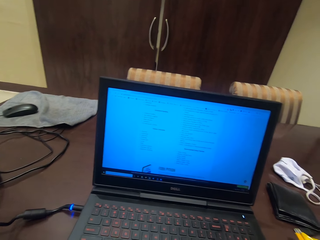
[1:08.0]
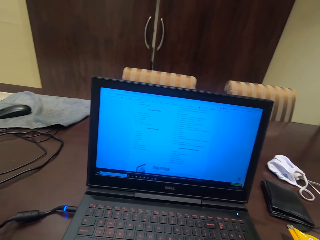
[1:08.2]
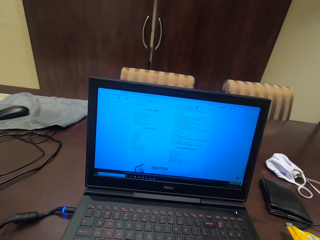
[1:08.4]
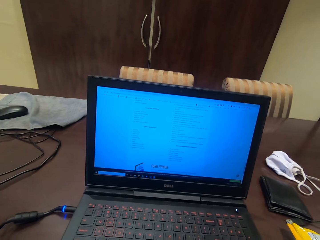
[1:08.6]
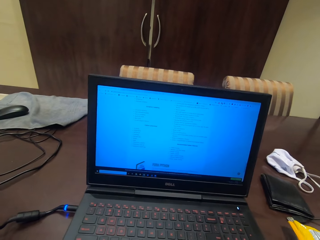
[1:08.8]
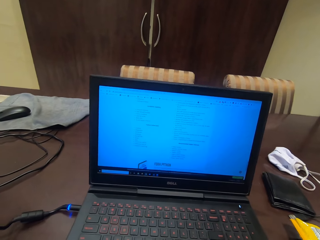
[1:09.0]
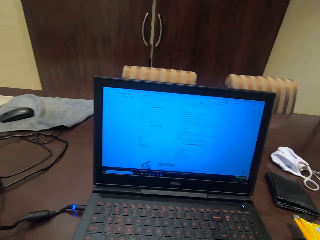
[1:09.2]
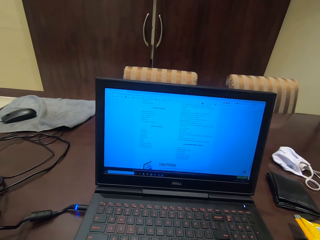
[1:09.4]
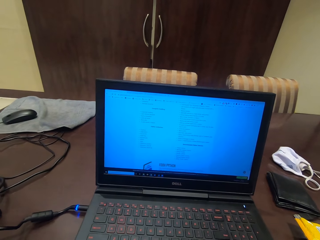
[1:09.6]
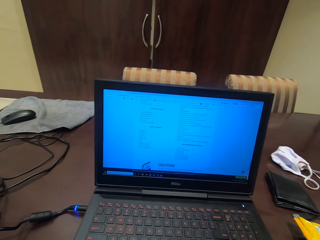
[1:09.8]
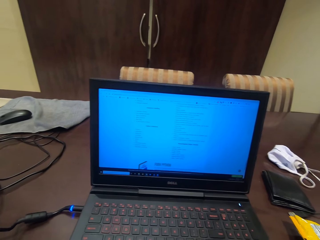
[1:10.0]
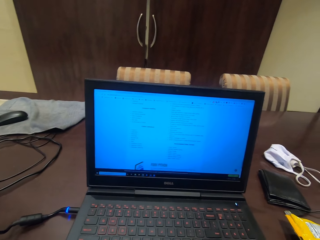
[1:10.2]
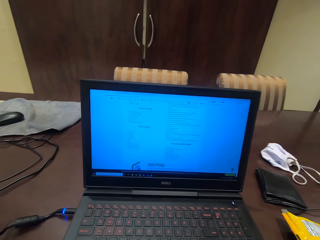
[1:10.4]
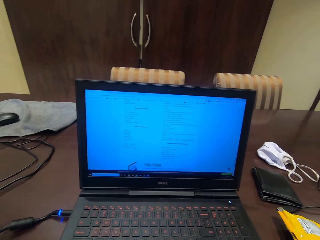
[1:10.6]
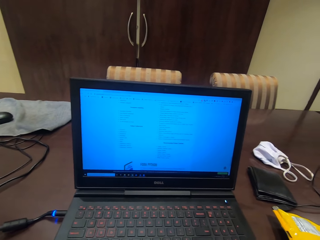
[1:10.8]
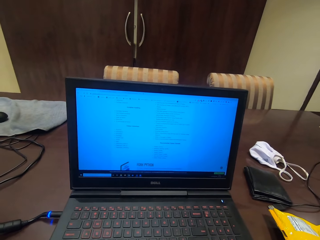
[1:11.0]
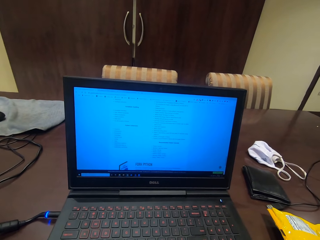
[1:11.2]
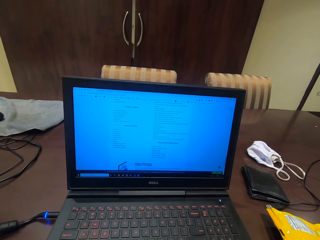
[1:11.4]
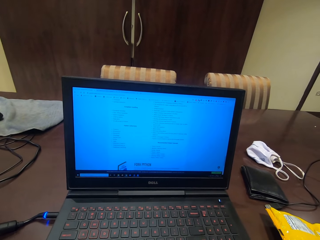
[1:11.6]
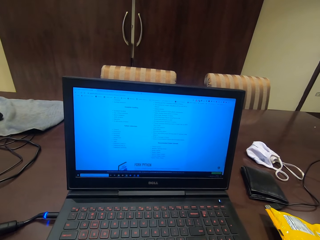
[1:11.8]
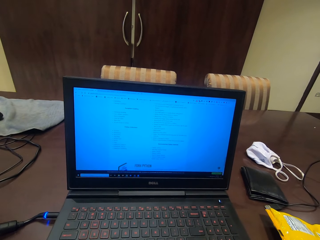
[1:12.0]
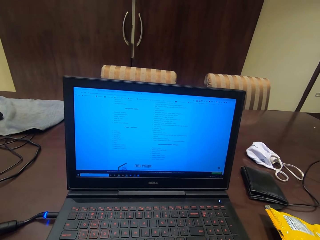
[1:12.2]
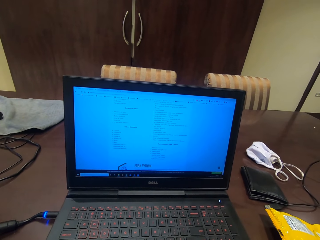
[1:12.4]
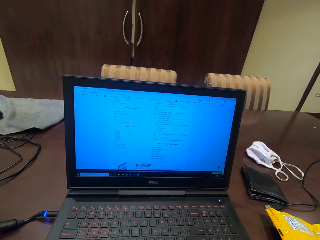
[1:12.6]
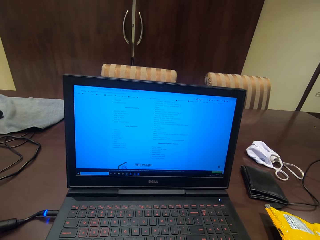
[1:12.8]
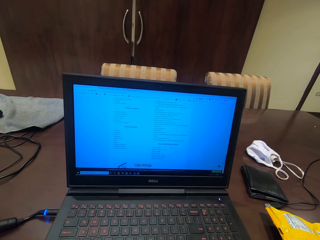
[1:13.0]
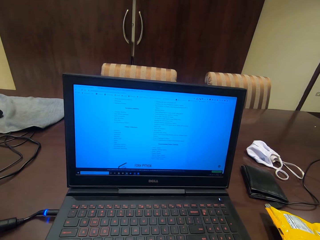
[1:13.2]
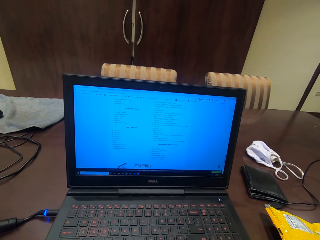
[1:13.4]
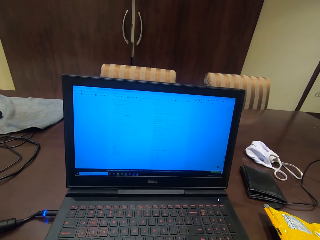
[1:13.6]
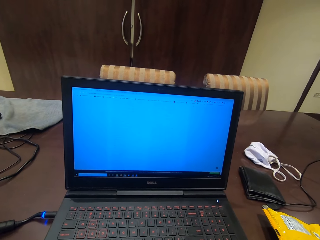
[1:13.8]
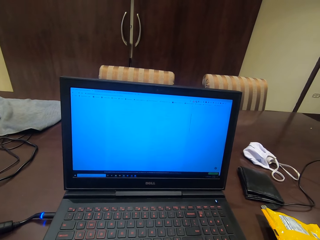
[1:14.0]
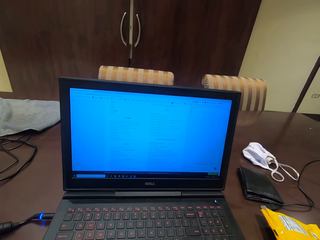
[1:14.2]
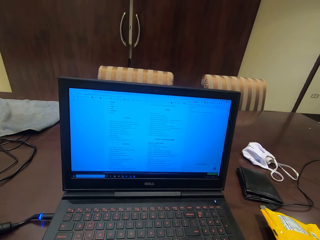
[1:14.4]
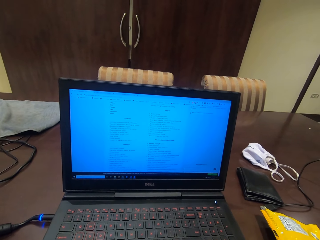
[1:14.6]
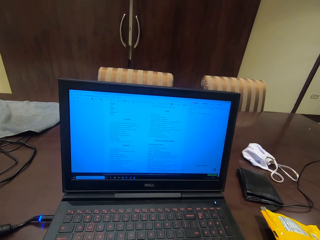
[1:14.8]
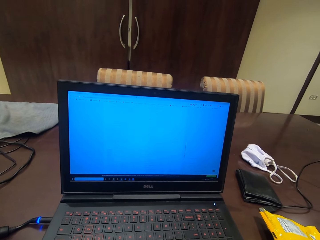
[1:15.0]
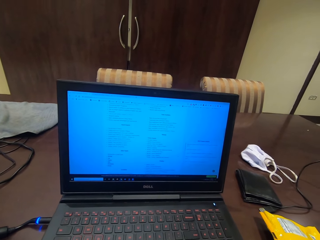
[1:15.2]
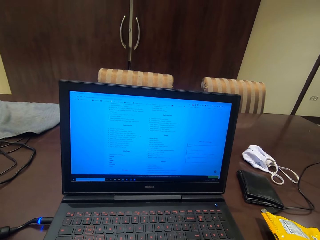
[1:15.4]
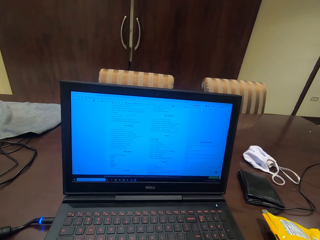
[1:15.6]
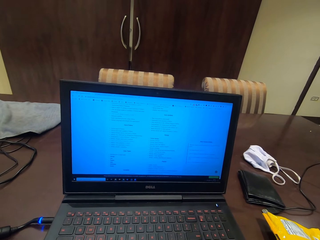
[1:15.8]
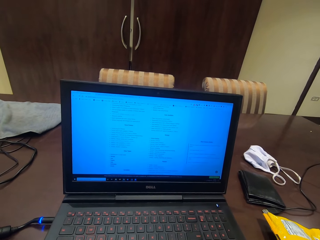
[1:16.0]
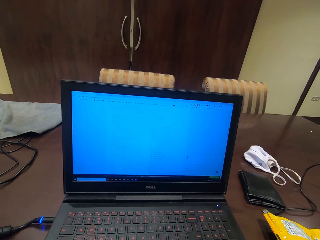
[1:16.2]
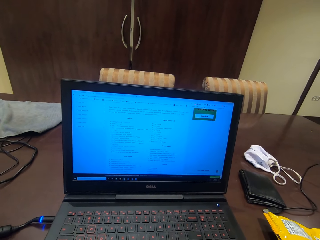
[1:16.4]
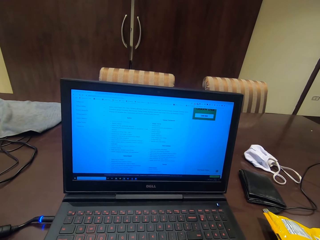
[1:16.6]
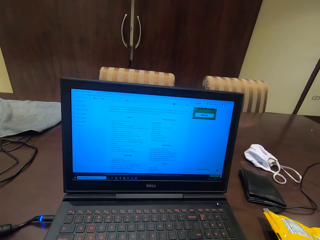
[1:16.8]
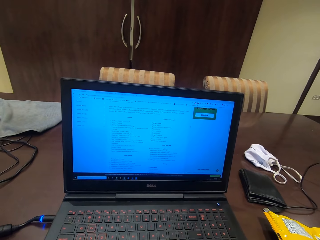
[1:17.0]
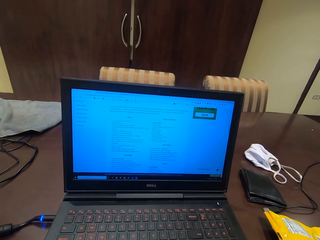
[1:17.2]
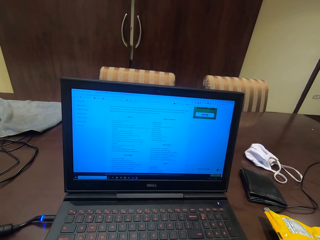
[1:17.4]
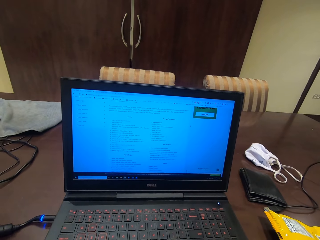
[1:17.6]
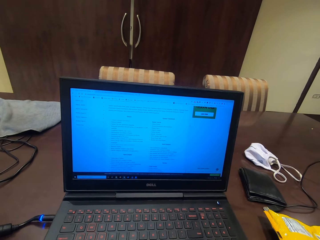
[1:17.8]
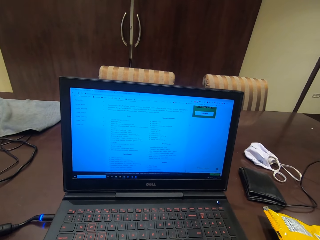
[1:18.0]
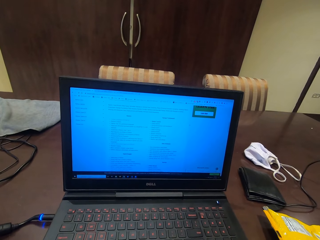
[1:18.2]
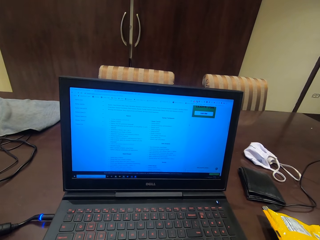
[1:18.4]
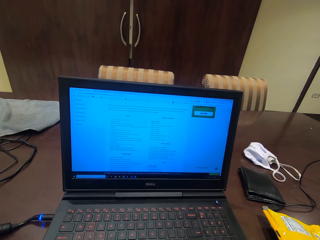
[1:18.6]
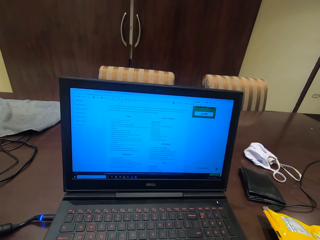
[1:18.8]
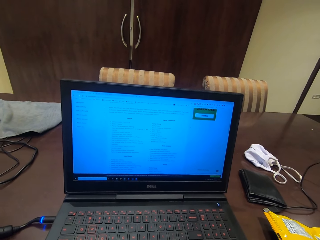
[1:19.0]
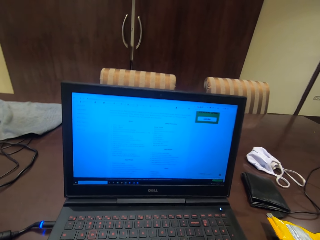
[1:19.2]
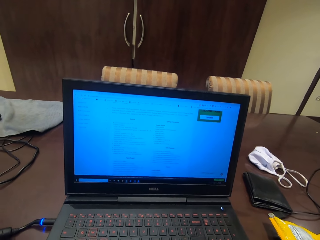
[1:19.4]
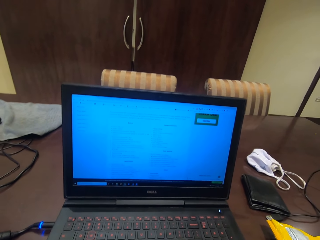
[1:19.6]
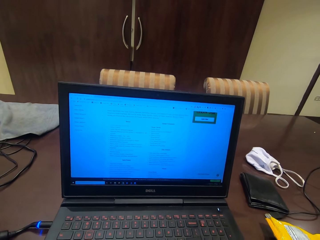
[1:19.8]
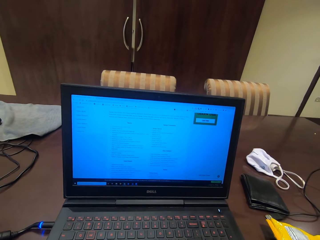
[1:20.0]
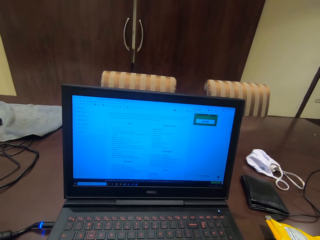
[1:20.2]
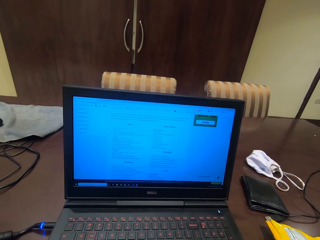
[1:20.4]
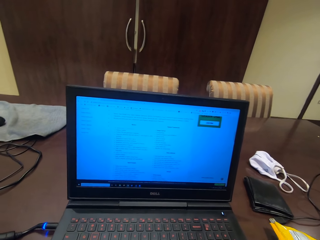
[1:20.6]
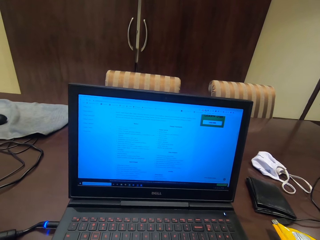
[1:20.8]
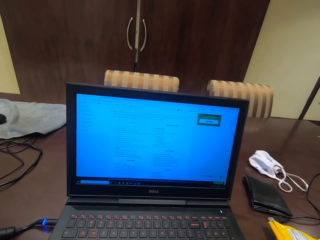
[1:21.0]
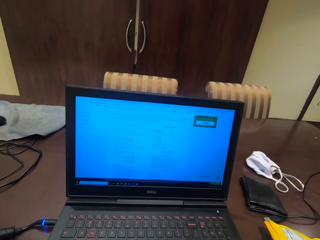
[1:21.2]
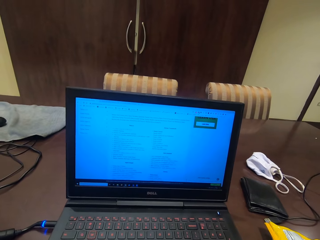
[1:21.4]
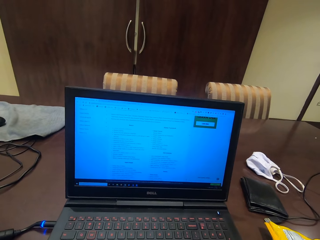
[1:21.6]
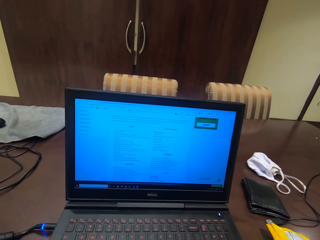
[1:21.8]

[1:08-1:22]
The camera wearer scrolls the page in the laptop. They read the notes inside the laptop.

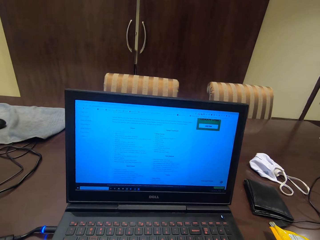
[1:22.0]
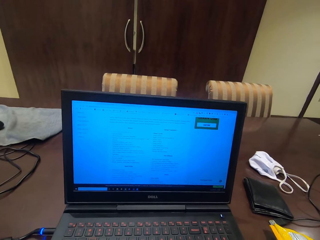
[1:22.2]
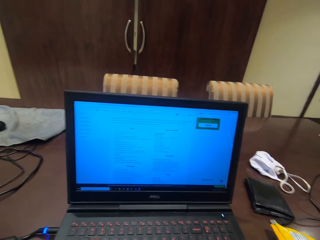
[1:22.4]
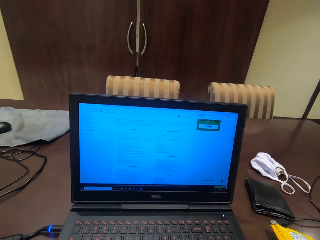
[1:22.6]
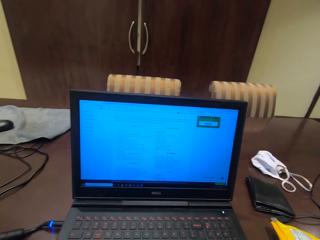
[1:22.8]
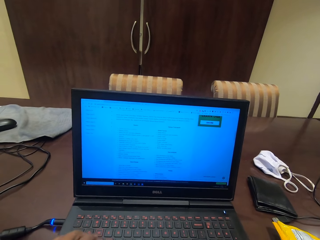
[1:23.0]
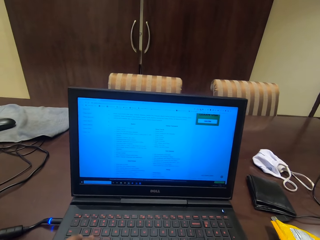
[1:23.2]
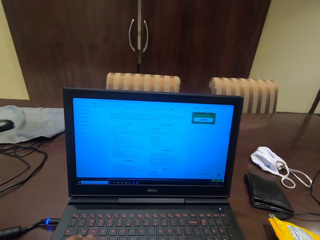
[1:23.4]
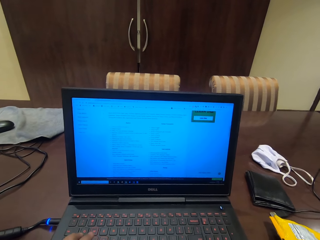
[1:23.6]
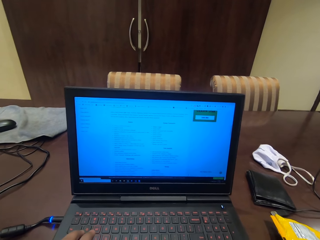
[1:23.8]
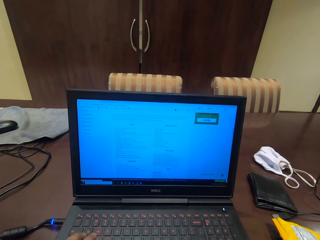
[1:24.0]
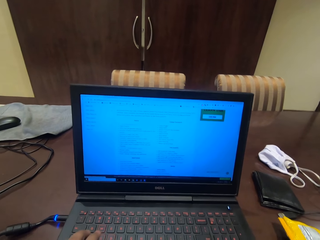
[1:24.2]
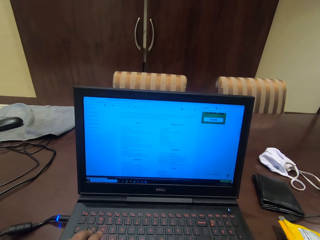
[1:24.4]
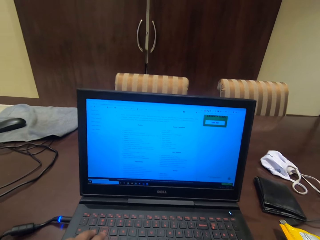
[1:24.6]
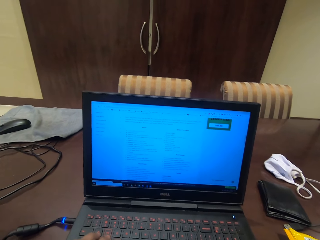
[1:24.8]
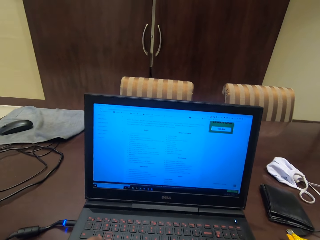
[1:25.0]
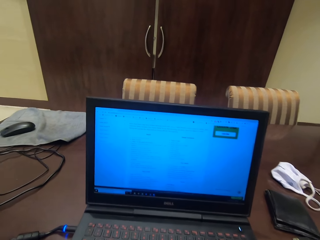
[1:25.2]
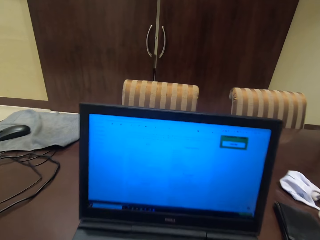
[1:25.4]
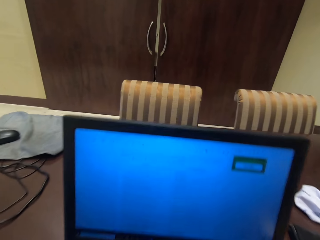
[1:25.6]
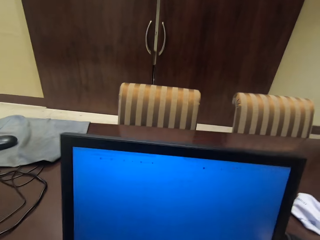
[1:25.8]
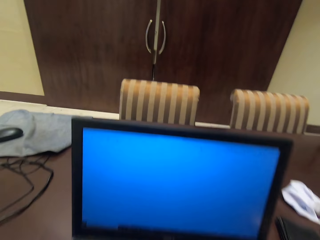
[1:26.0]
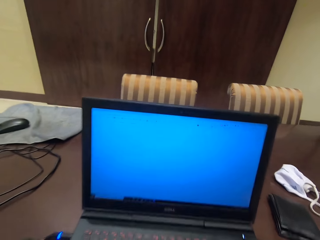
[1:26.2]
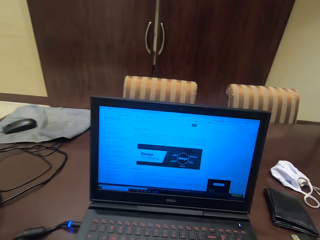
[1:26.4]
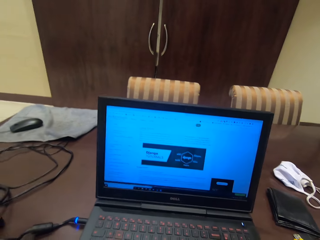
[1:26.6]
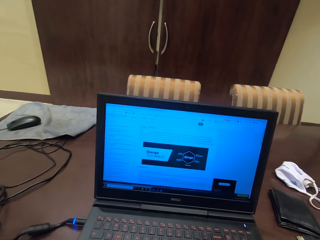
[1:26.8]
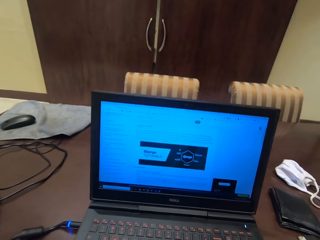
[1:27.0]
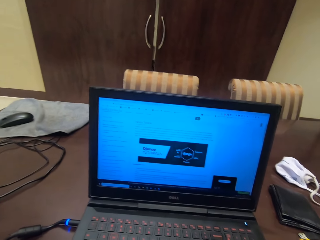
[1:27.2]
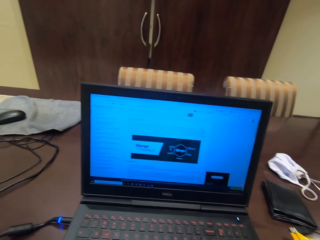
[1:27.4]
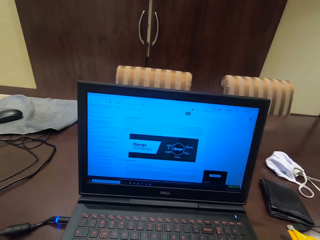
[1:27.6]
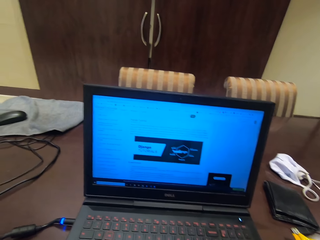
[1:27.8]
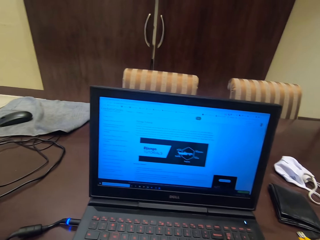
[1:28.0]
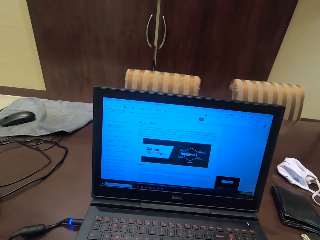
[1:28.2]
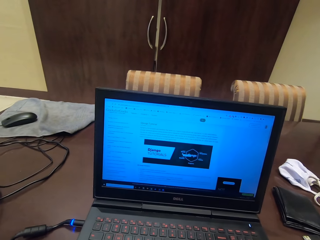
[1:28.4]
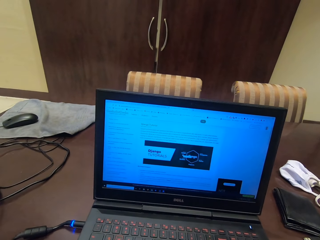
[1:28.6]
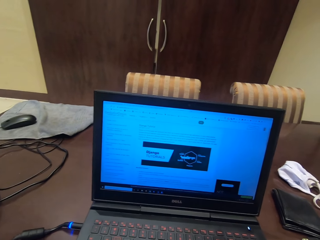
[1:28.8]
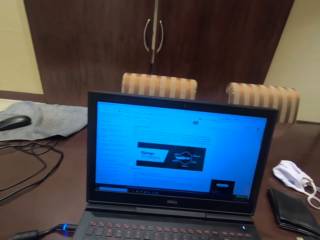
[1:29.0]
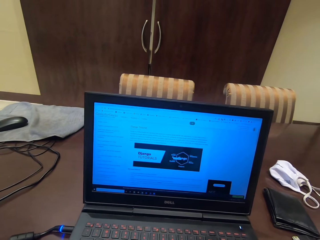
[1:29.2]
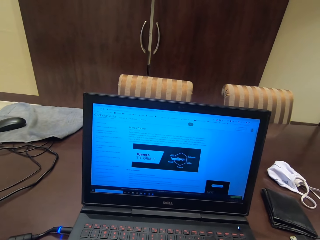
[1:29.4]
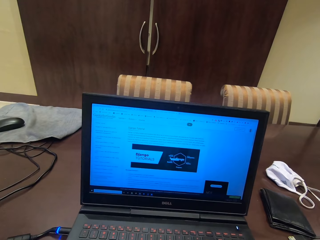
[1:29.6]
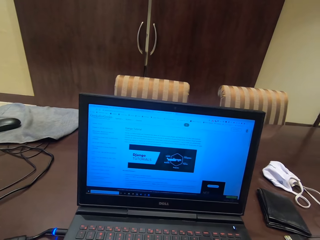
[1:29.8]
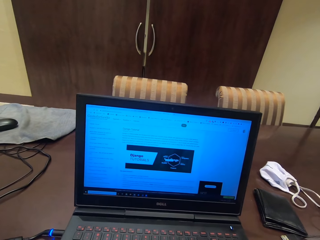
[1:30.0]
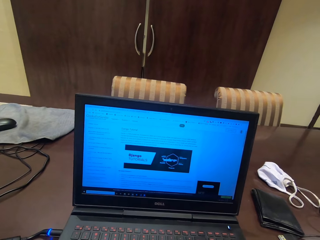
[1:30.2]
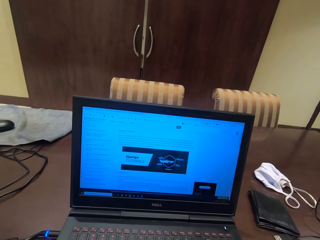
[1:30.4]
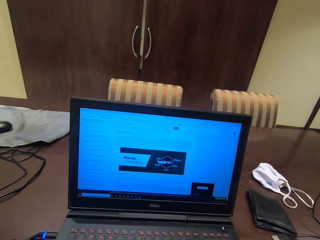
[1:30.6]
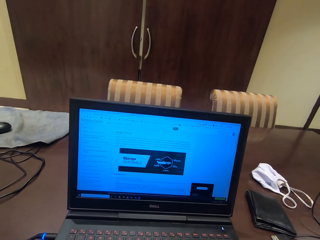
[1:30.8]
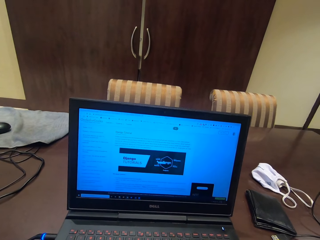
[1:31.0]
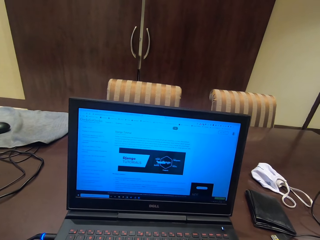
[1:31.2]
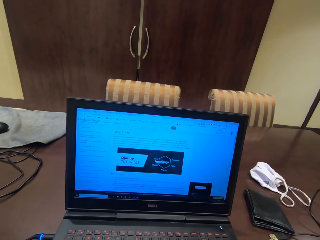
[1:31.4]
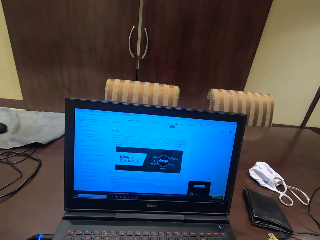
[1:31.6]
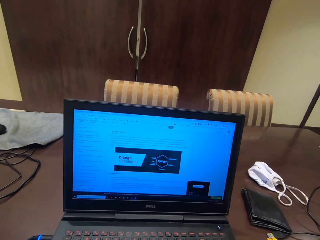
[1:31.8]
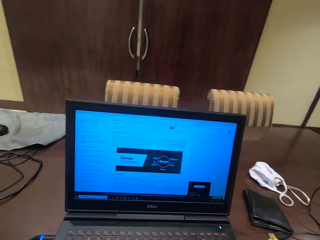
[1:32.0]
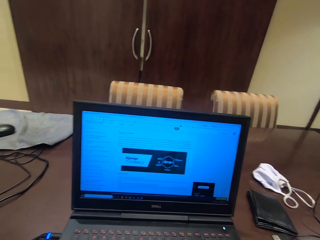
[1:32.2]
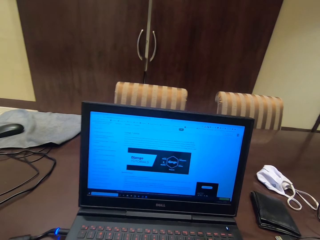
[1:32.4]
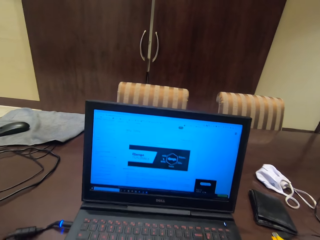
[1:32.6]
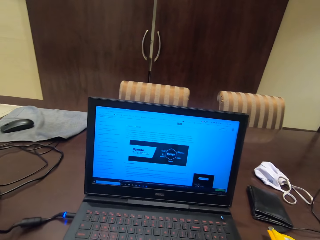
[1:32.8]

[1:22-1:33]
The camera wearer clicks to the next page in the laptop. They read the notes inside the laptop.
